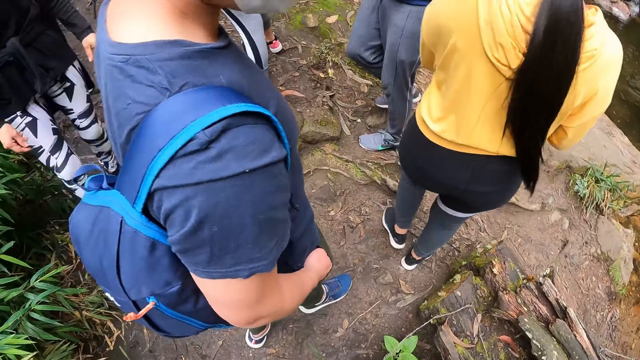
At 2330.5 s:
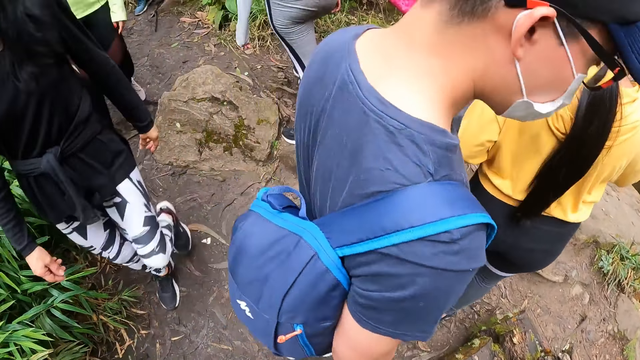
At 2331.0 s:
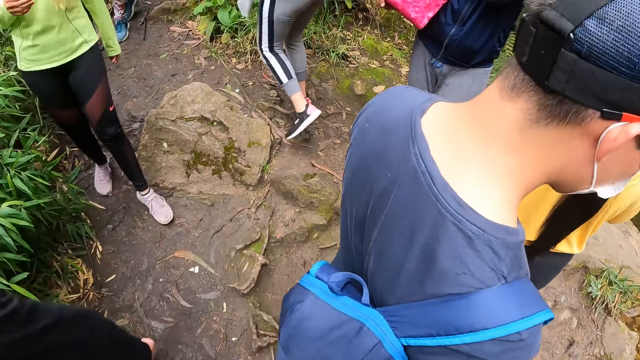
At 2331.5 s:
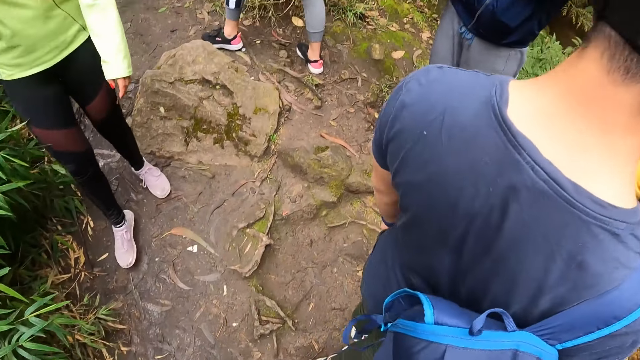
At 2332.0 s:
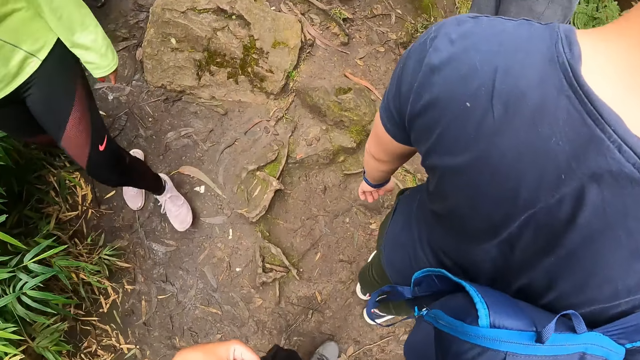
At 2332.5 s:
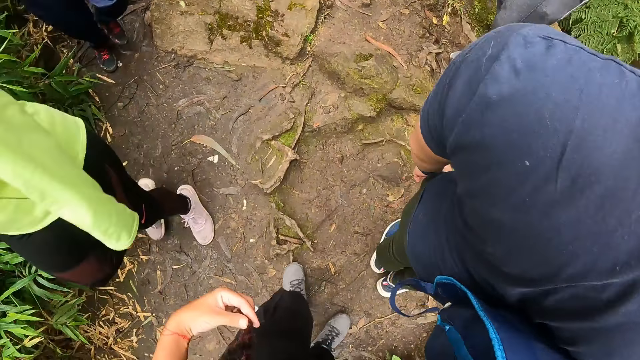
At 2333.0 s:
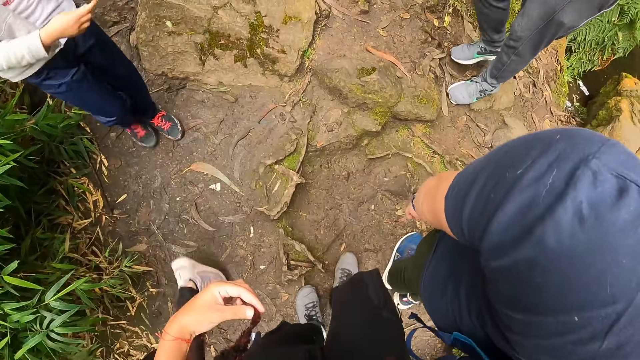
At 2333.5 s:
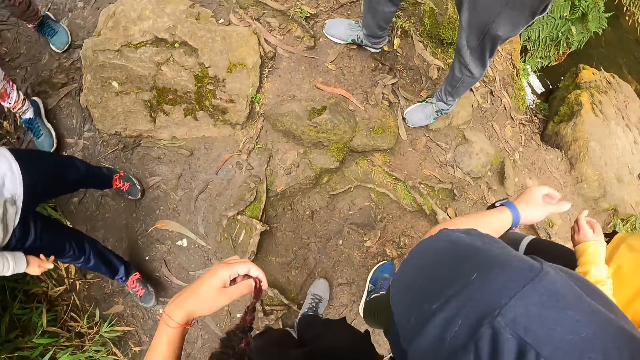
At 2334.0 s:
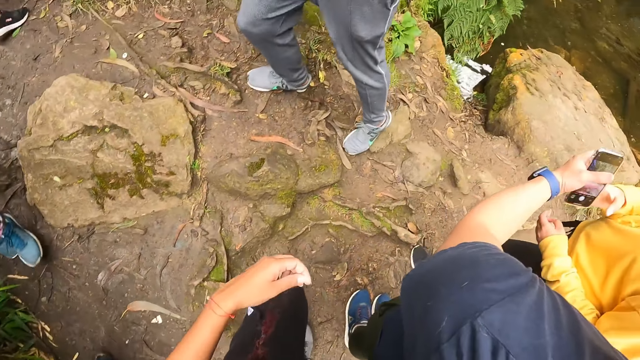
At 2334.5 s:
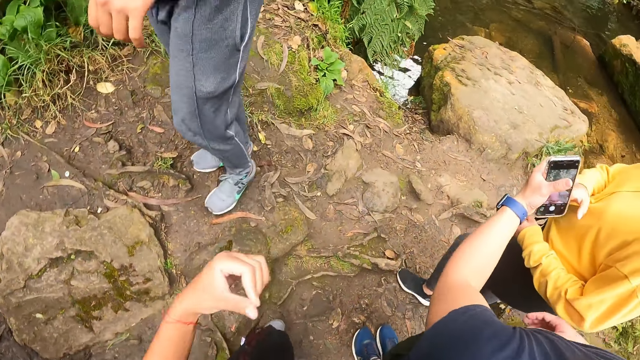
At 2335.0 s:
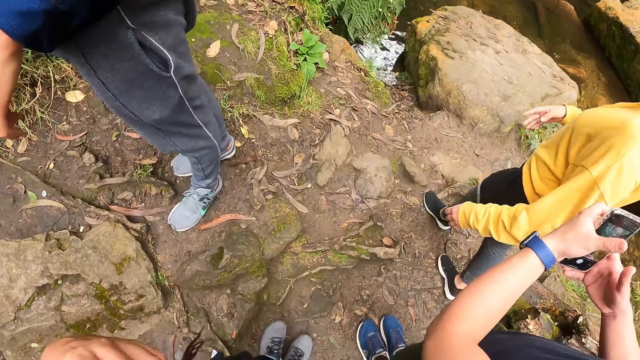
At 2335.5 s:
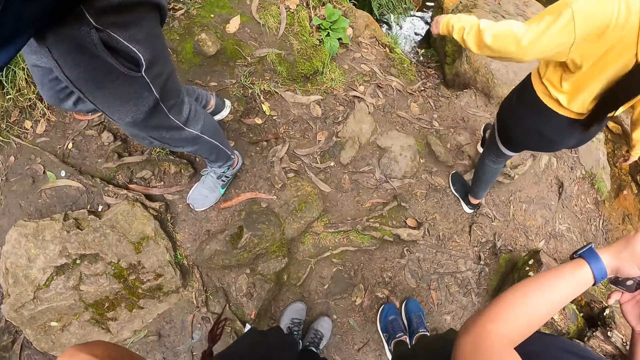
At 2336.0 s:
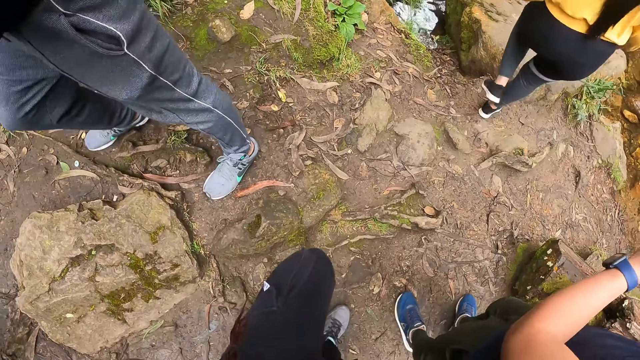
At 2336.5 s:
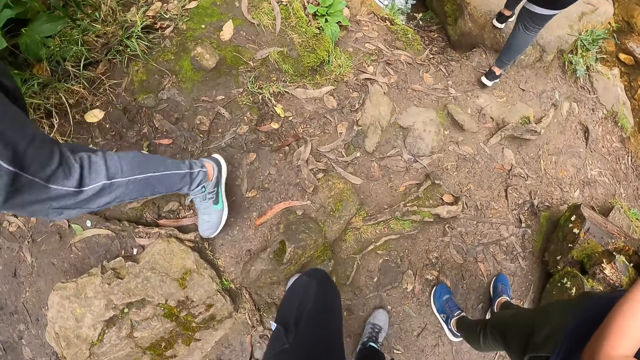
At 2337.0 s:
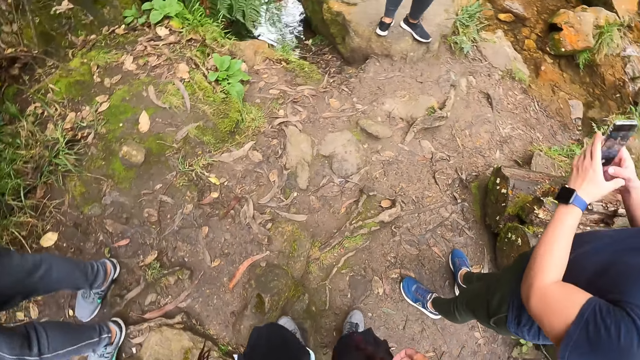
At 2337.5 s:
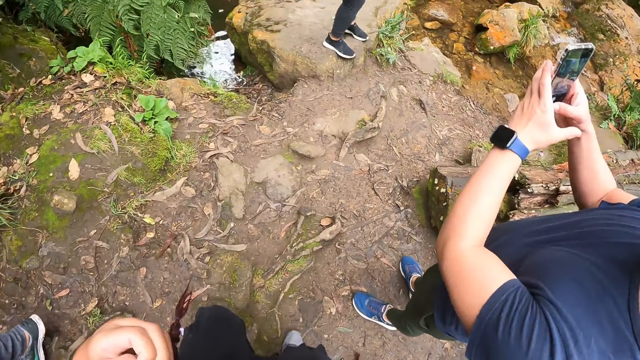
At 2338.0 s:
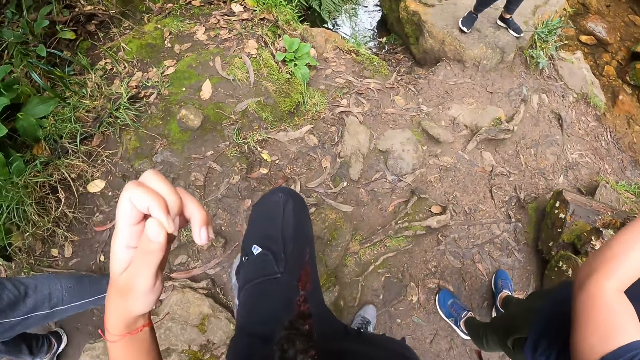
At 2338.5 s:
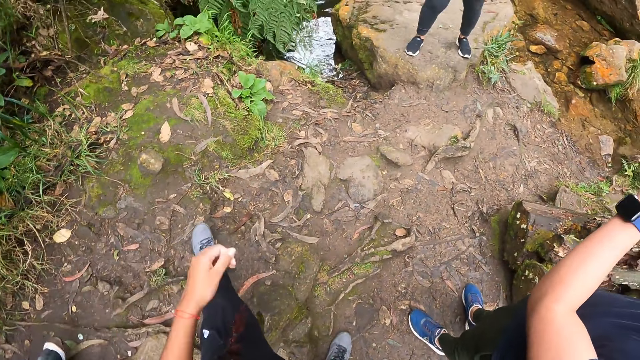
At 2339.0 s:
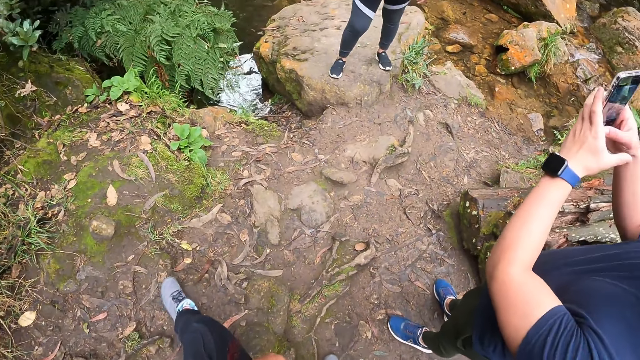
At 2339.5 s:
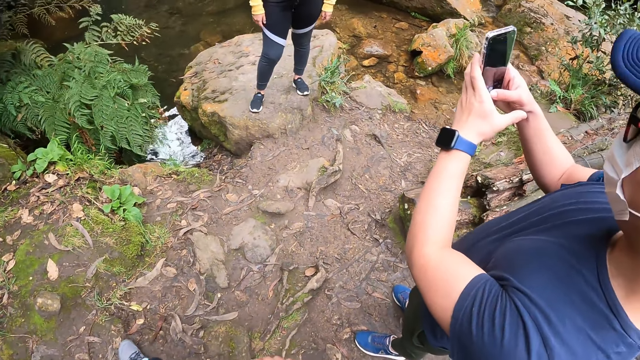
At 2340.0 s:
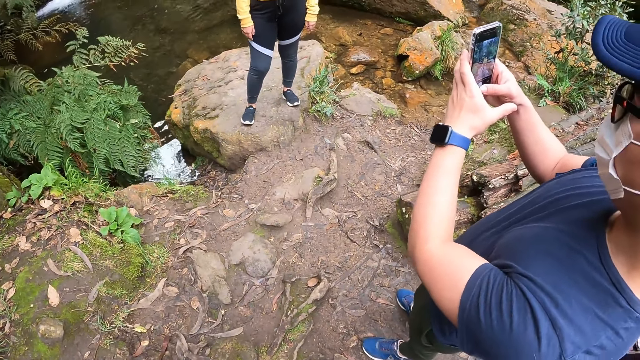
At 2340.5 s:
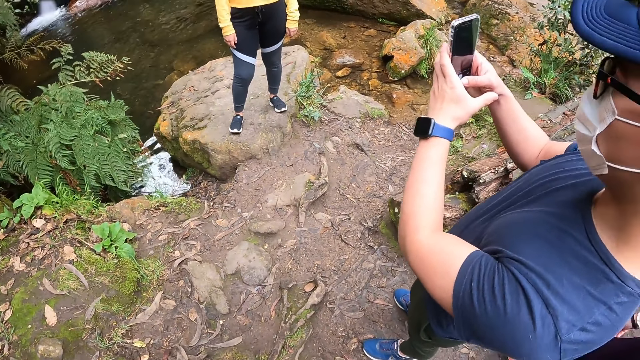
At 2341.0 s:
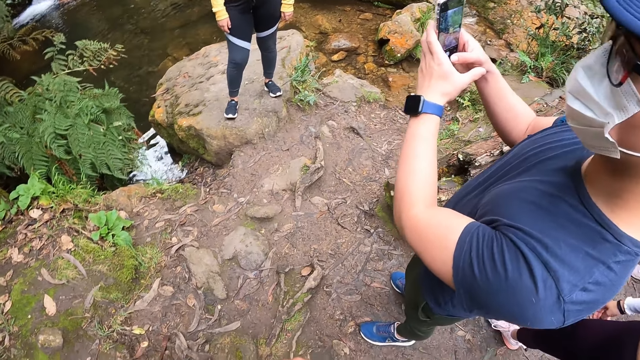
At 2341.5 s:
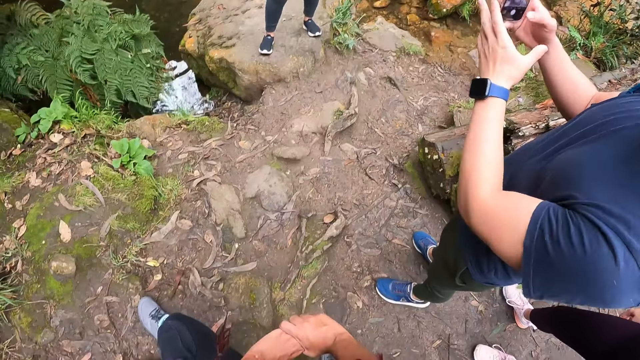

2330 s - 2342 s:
The camera wearer holds her hair with her left hand. She looks on. A woman passes the phone to a man with her right hand. The man collects the phone from the woman with his left hand. The man operates the phone with both hands. The camera wearer touches her hair. The man snaps with the phone in both hands. The camera wearer drops her left hand.

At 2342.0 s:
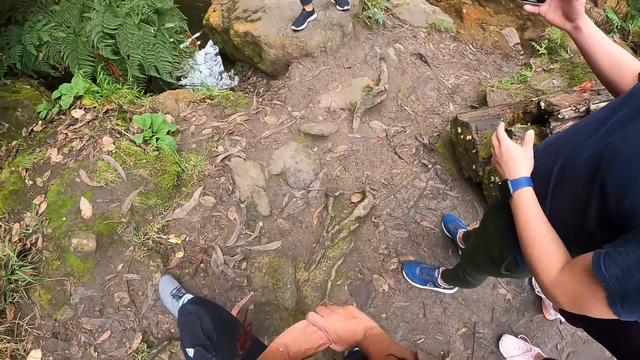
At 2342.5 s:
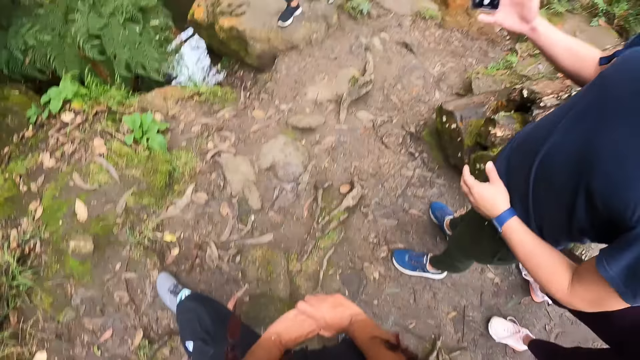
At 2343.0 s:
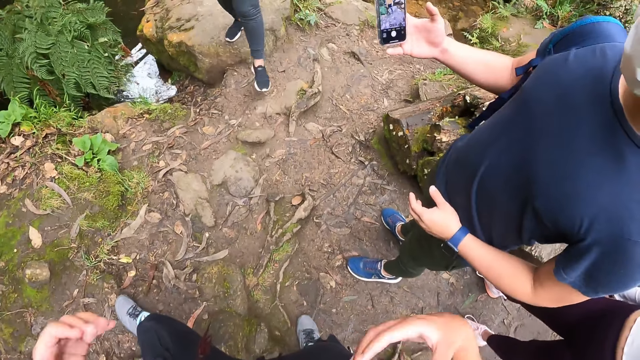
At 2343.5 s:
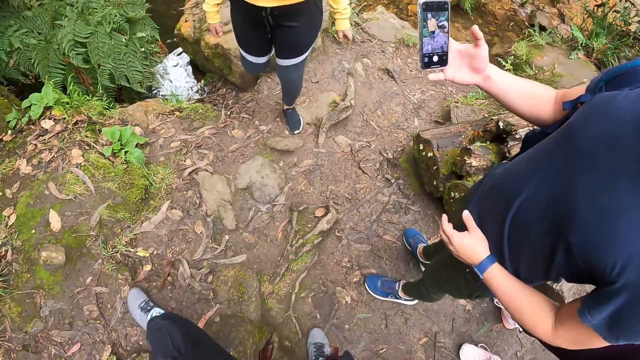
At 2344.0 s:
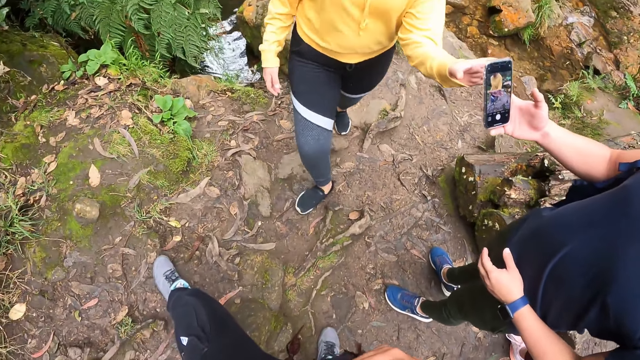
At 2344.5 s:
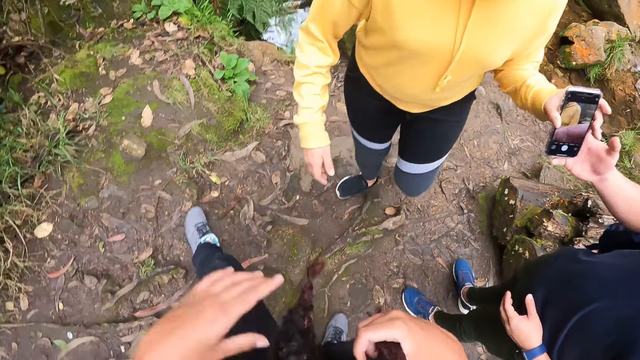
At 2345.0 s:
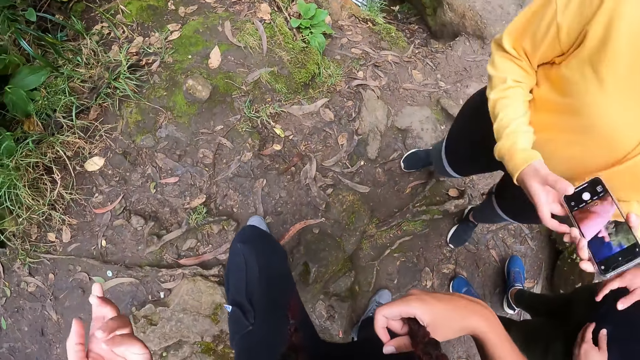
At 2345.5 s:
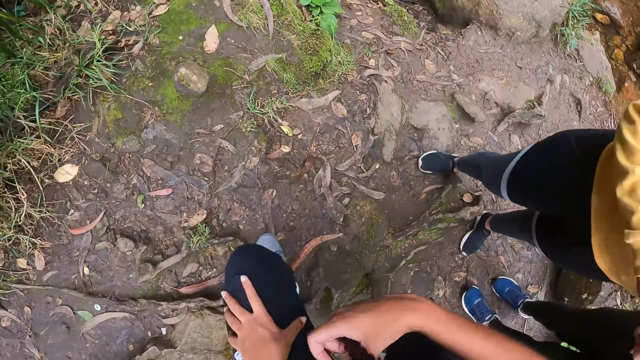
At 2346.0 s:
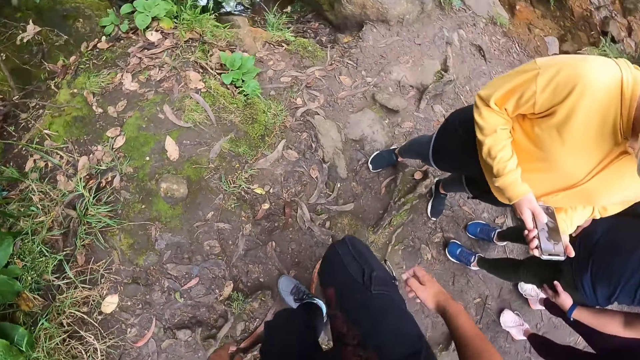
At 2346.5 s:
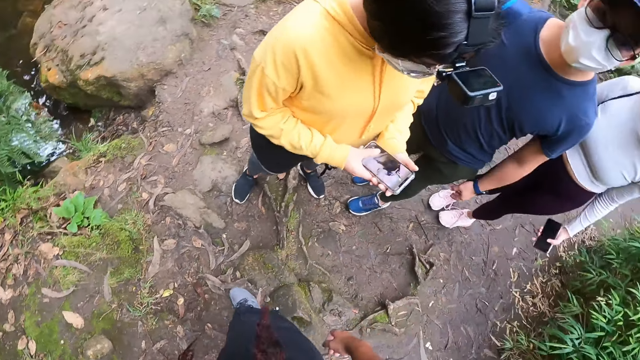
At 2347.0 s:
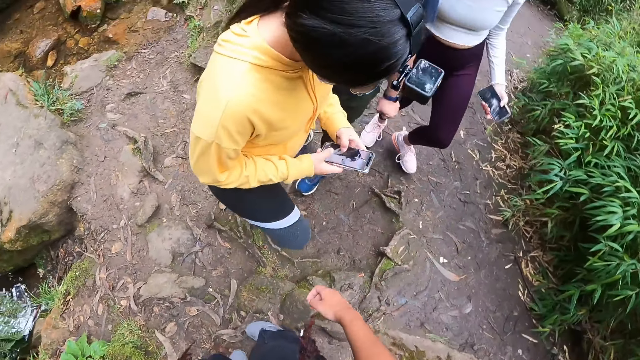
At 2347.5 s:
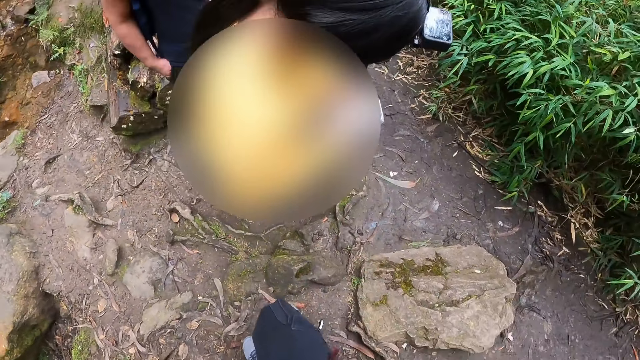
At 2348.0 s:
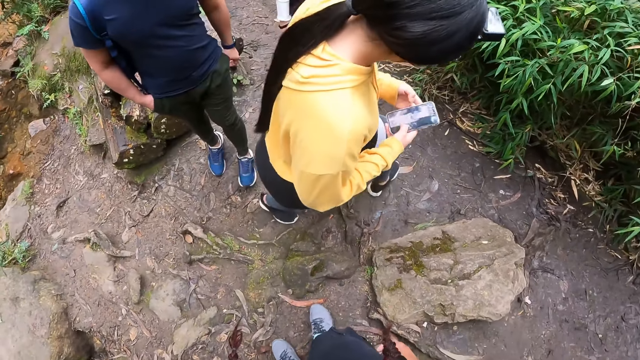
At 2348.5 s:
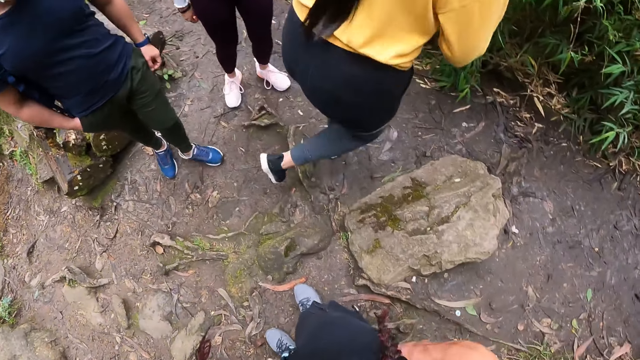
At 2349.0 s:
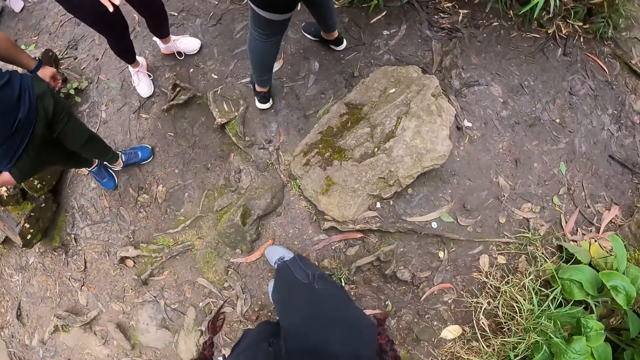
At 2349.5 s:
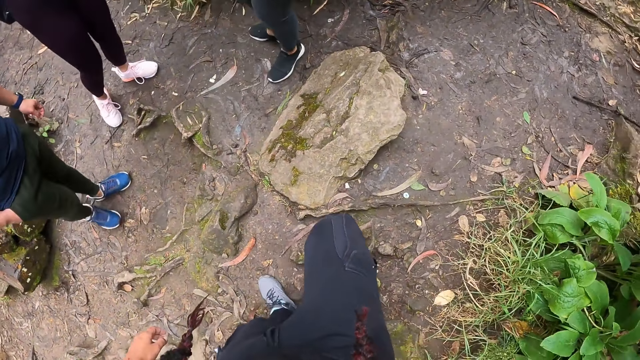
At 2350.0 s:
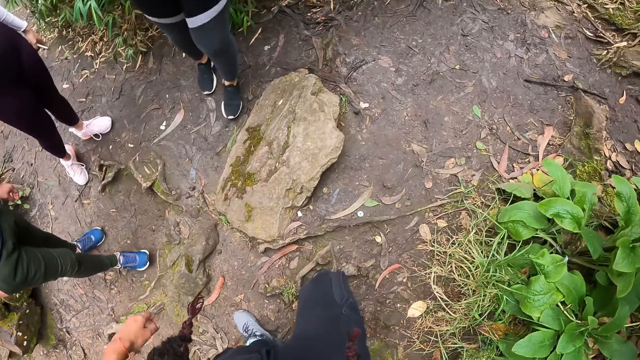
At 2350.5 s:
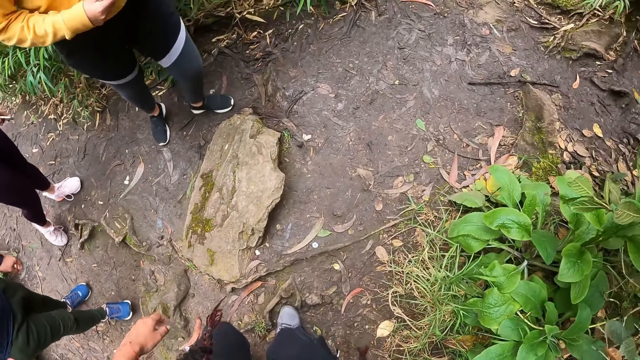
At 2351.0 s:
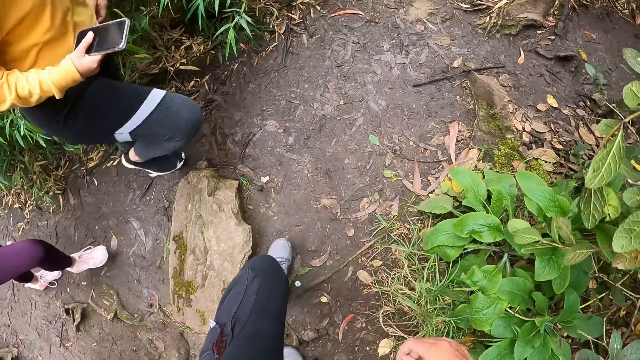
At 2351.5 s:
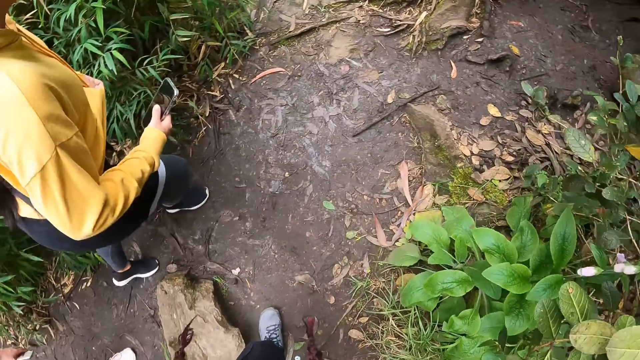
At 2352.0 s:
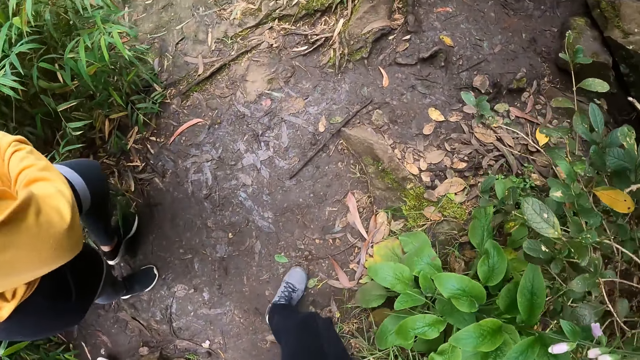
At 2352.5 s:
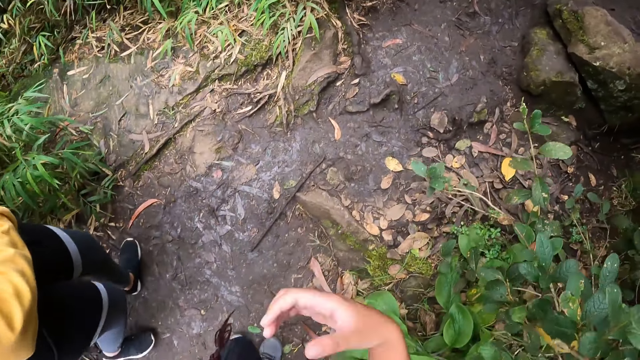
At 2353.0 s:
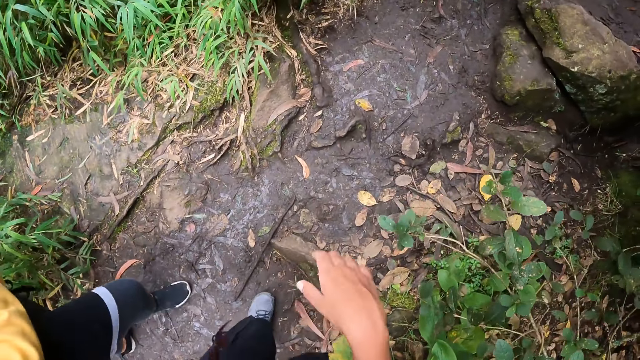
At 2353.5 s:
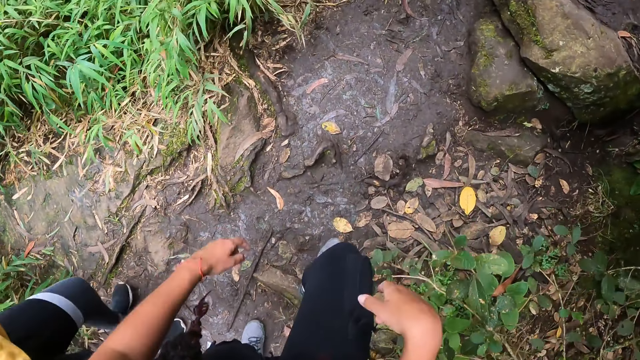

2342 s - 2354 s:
The camera wearer holds her hands. The man passes the phone to the woman with his right hand. The camera wearer holds her hair with her right hand. The woman collects the phone from the man with her left hand. The woman operates the phone with both hands. The camera wearer talks with hand signs. She turns around.
